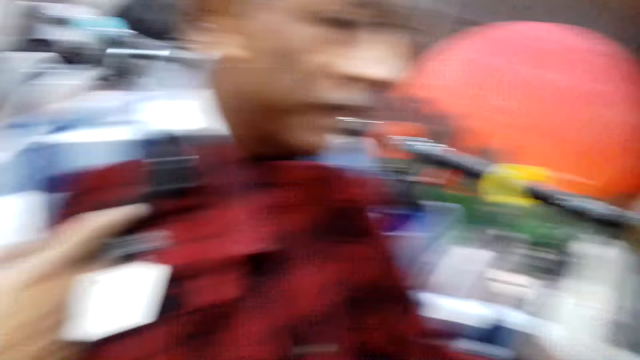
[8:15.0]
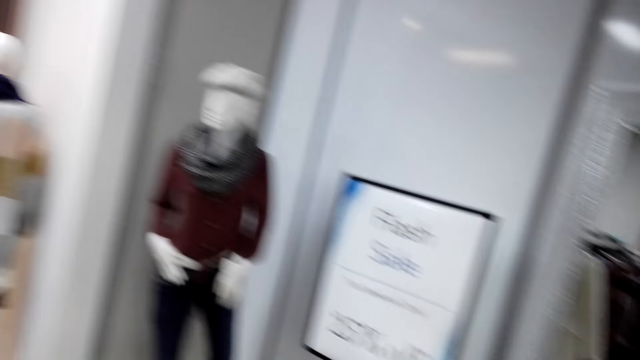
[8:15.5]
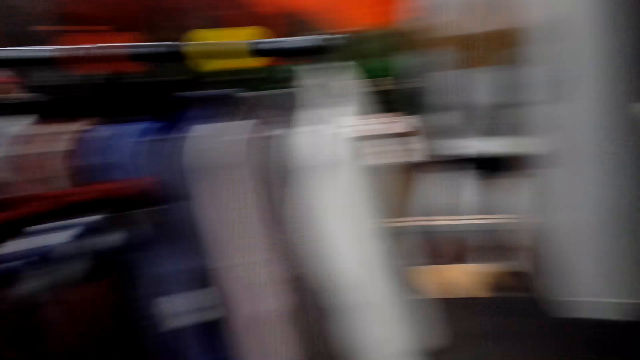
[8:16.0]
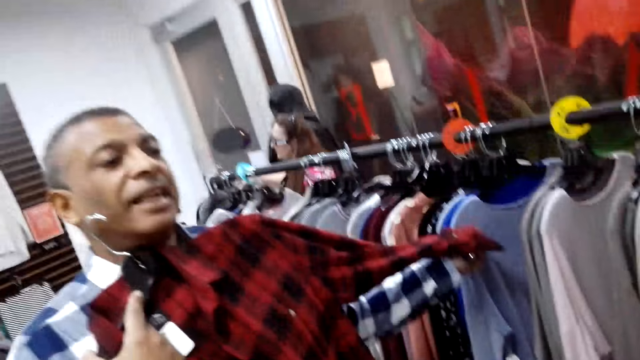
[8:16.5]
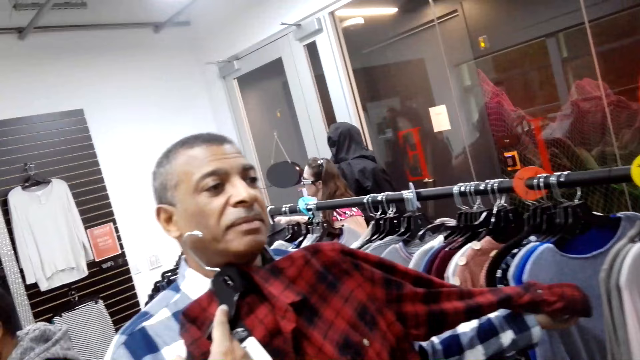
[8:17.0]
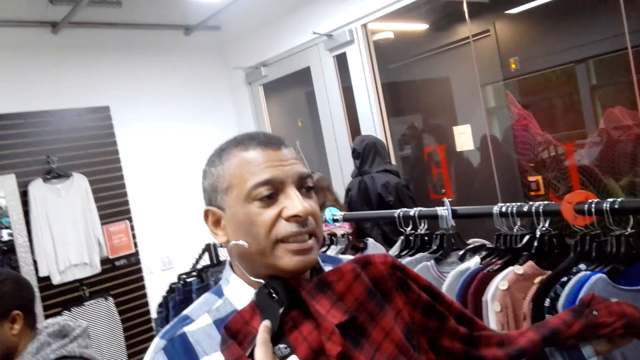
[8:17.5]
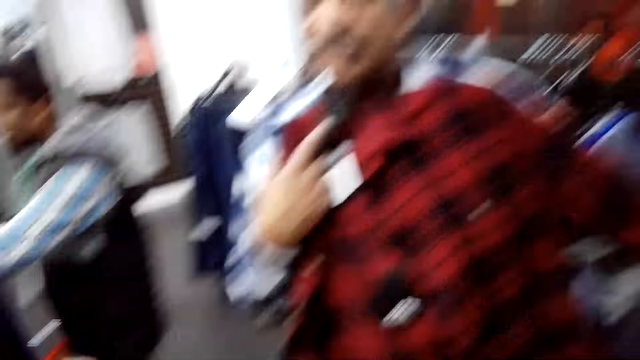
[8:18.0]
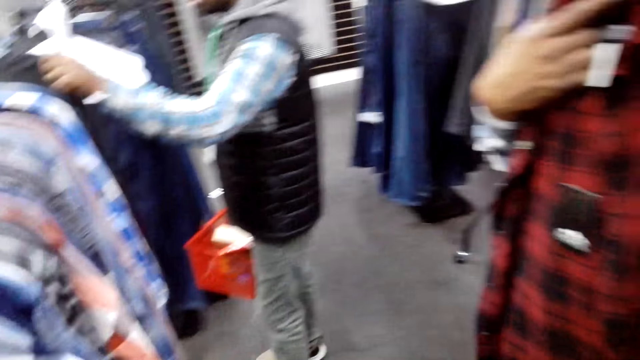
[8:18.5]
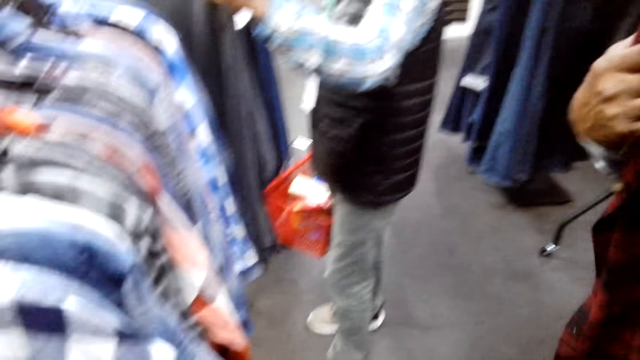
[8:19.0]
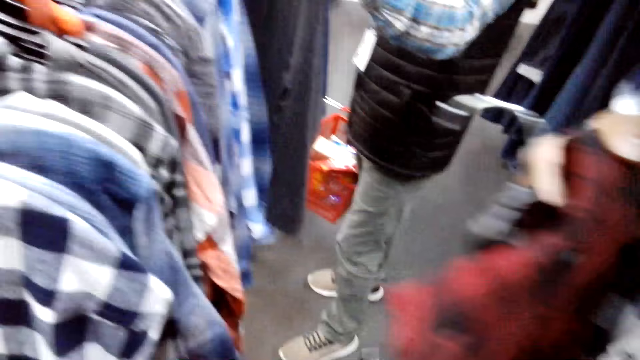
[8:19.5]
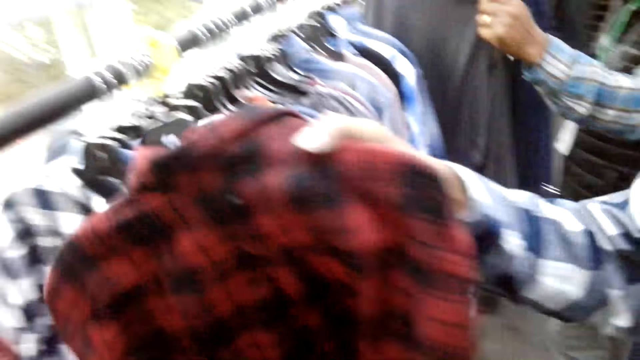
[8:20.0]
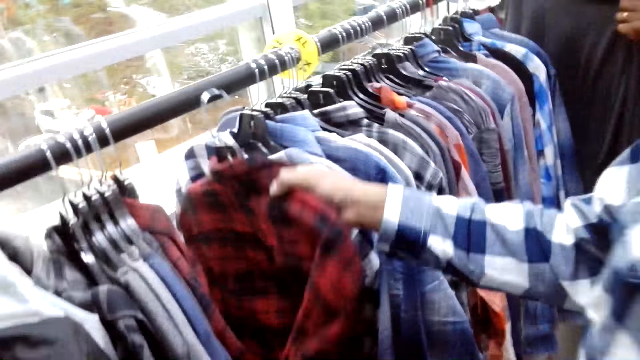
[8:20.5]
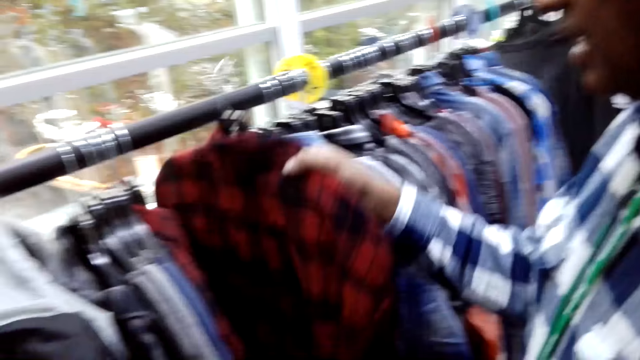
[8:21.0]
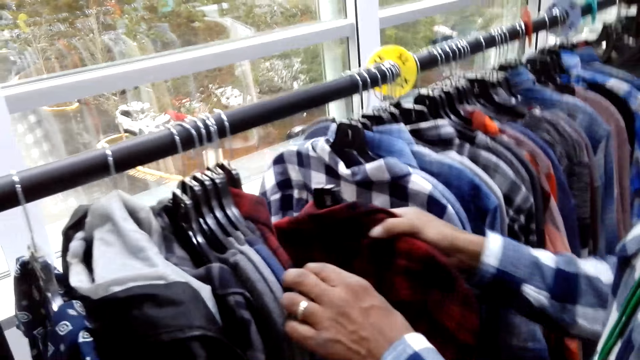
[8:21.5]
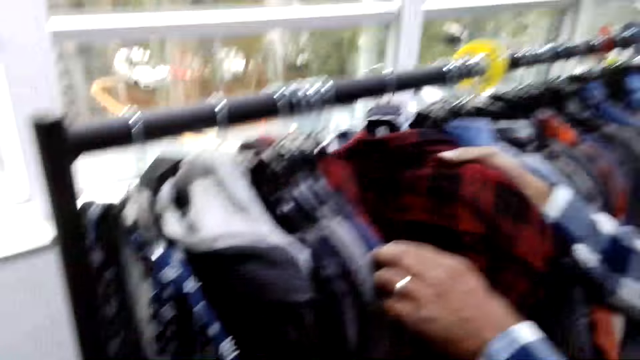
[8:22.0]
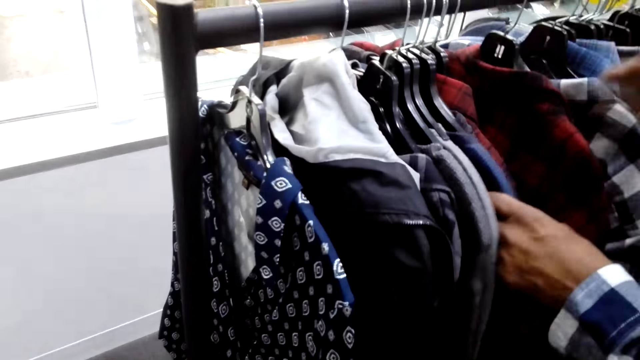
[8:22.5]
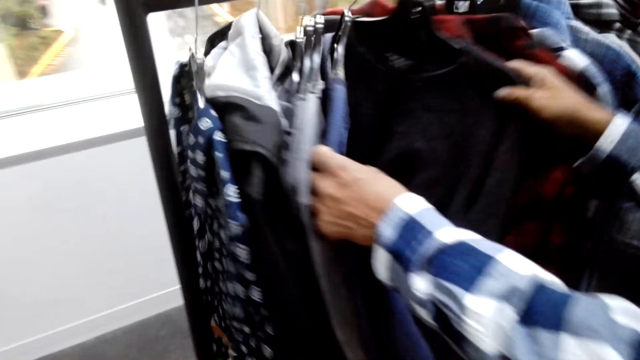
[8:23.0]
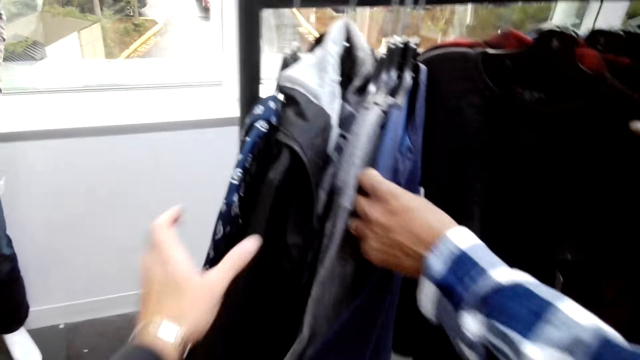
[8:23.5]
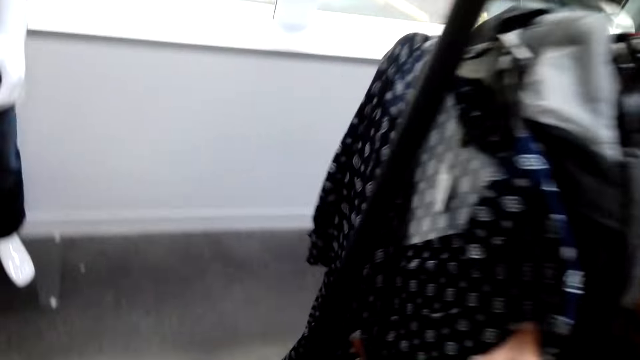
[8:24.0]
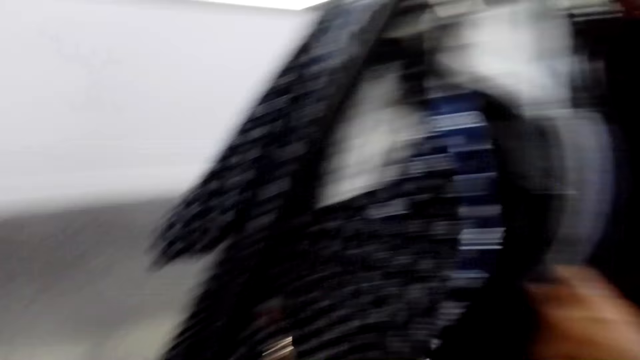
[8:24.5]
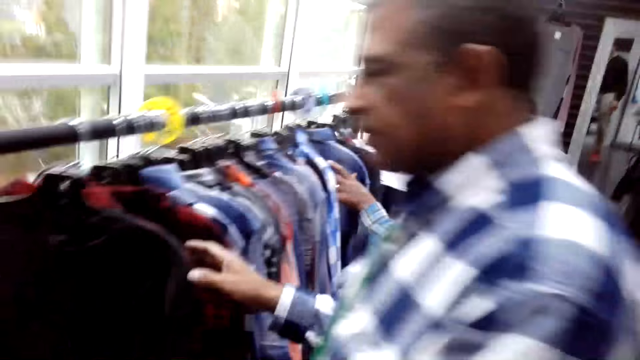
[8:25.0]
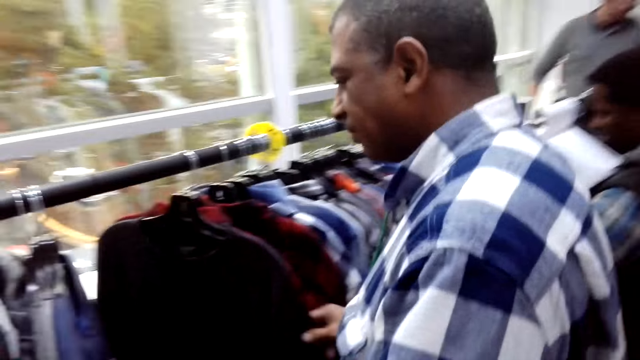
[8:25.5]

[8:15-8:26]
A man looks at the mirror. The camera wearer looks at the man. The man hangs the cloth. The camera wearer holds the cloth.

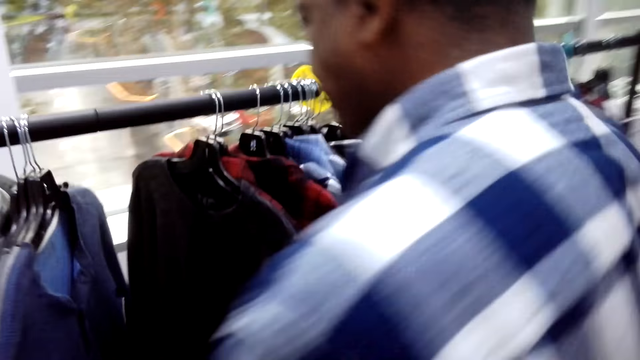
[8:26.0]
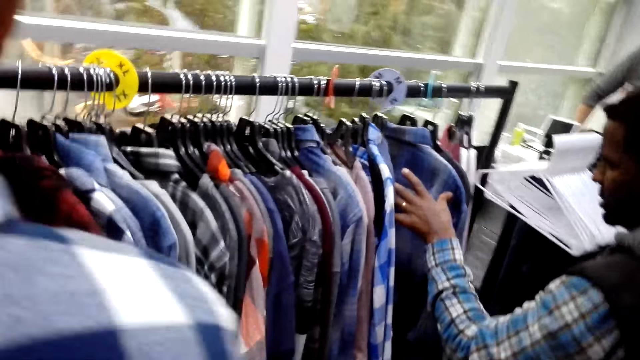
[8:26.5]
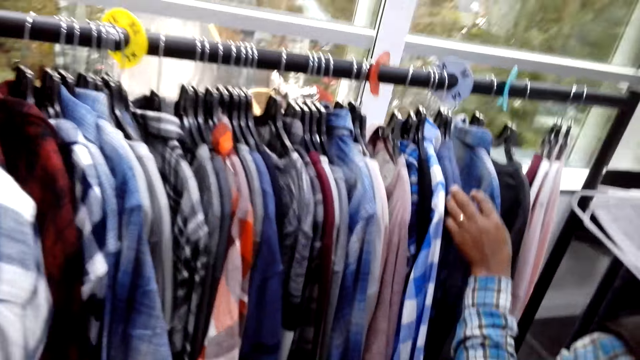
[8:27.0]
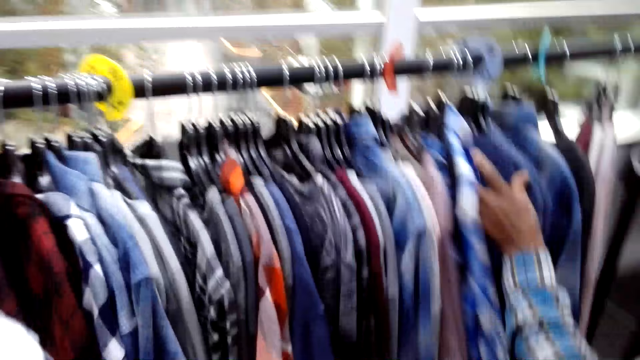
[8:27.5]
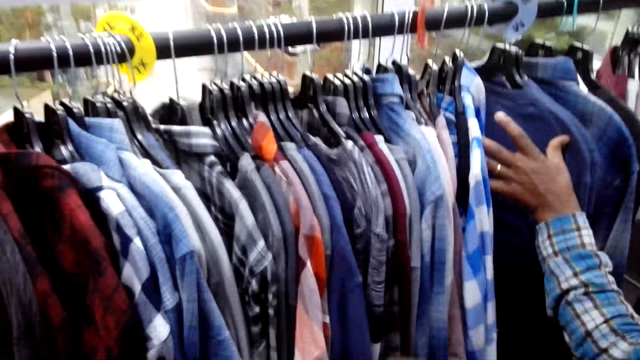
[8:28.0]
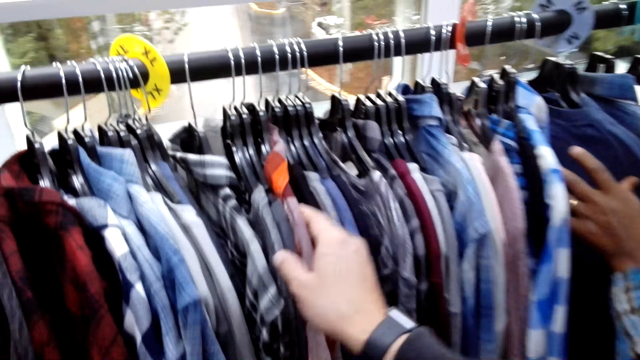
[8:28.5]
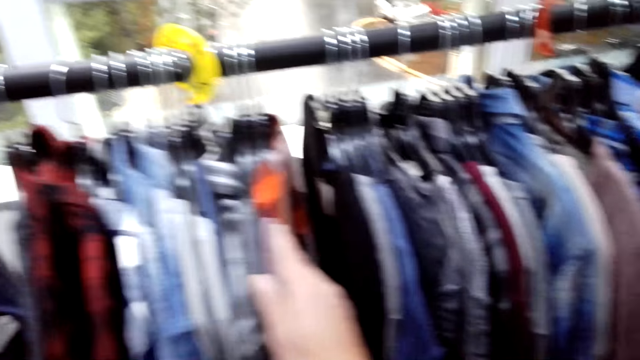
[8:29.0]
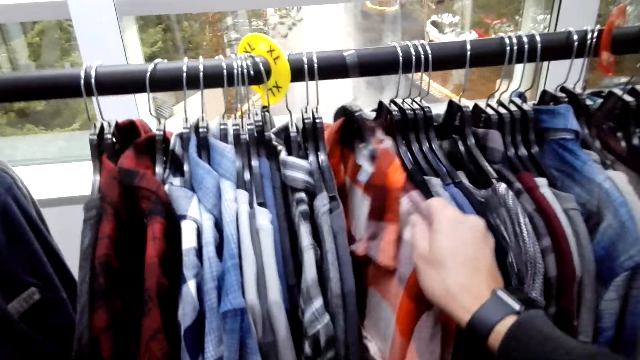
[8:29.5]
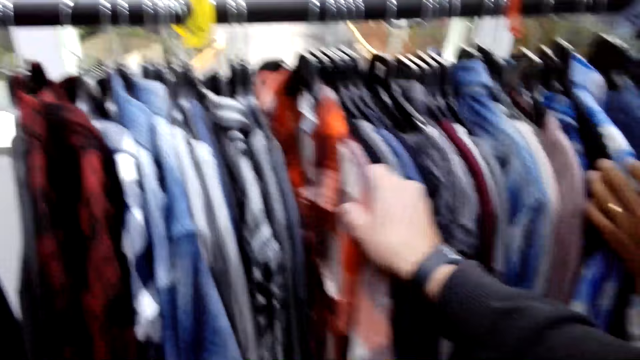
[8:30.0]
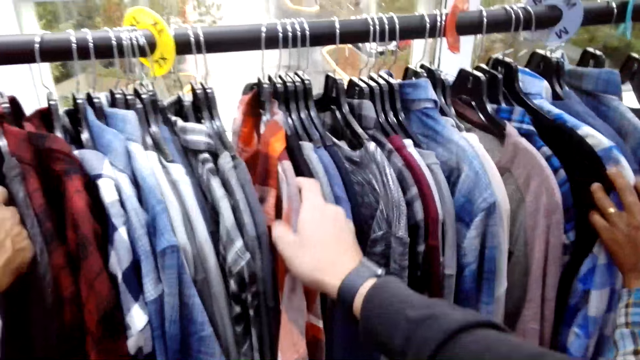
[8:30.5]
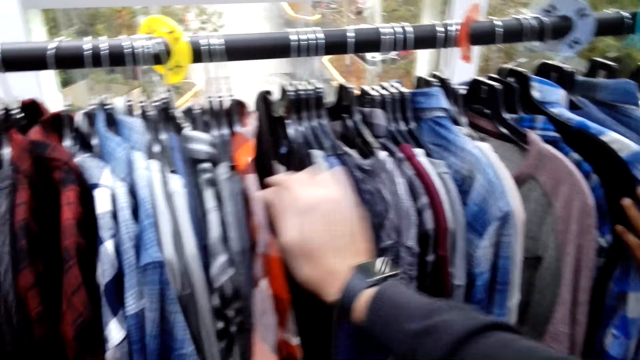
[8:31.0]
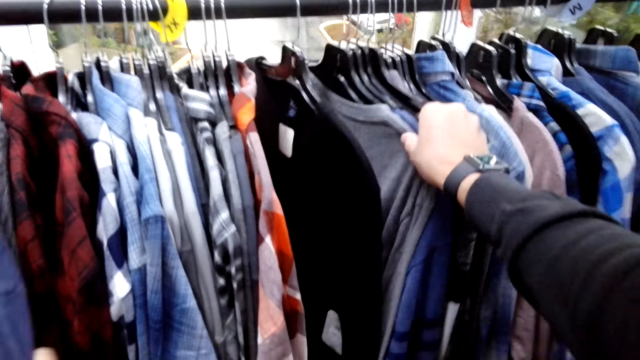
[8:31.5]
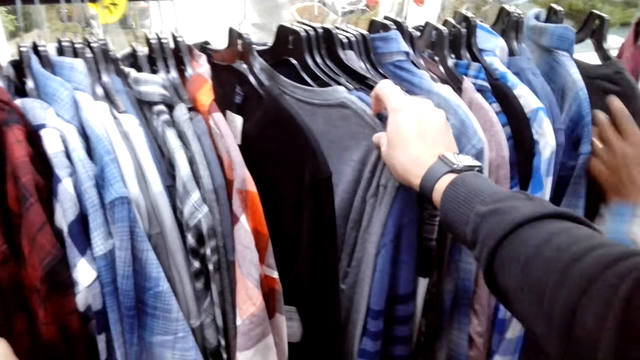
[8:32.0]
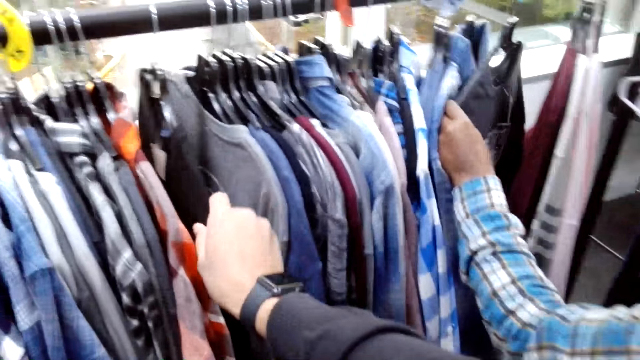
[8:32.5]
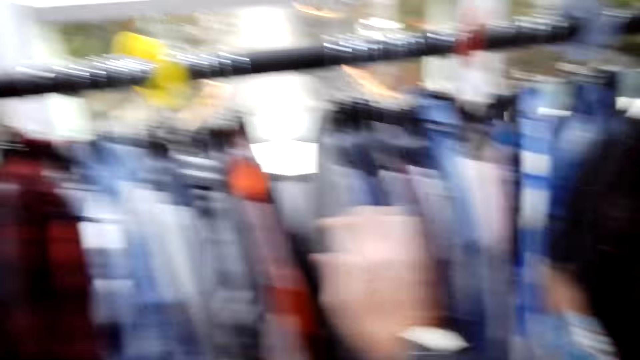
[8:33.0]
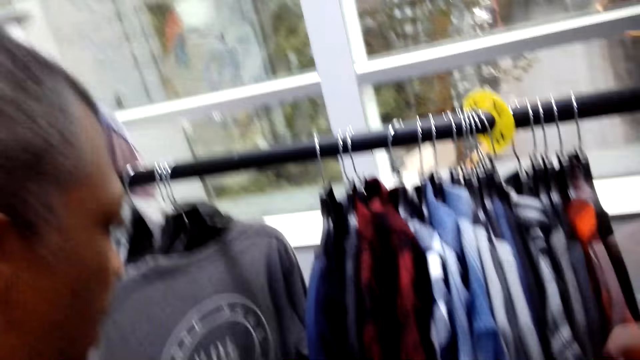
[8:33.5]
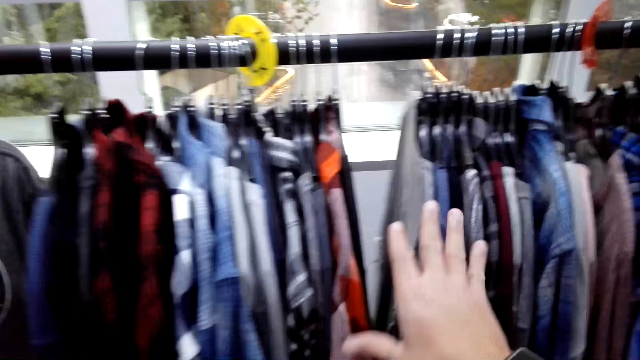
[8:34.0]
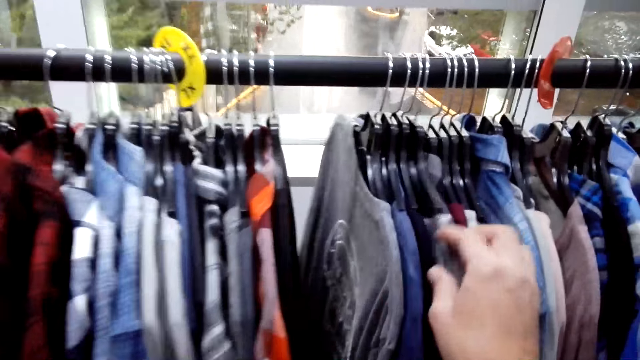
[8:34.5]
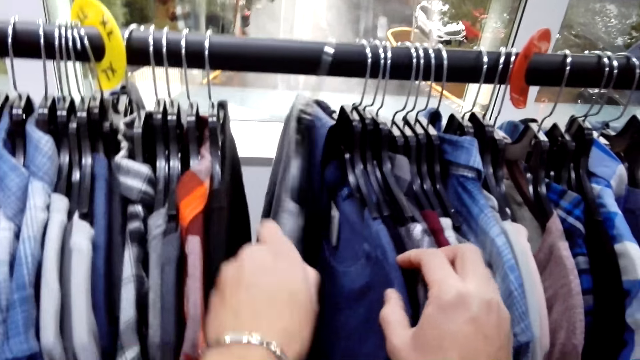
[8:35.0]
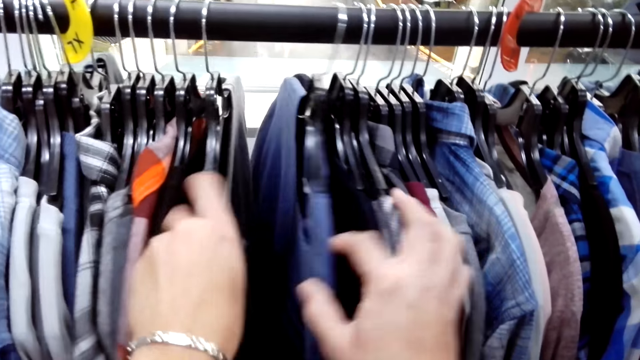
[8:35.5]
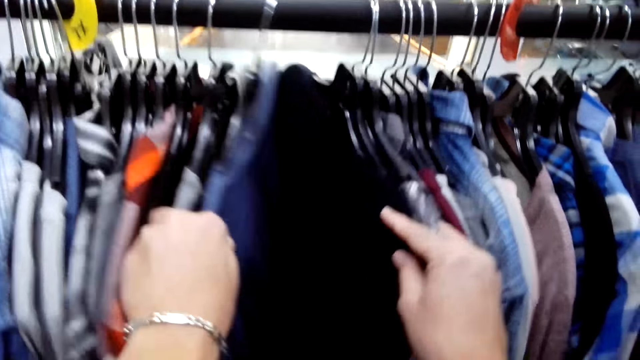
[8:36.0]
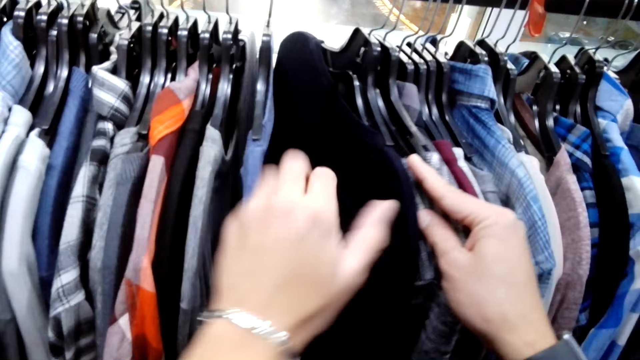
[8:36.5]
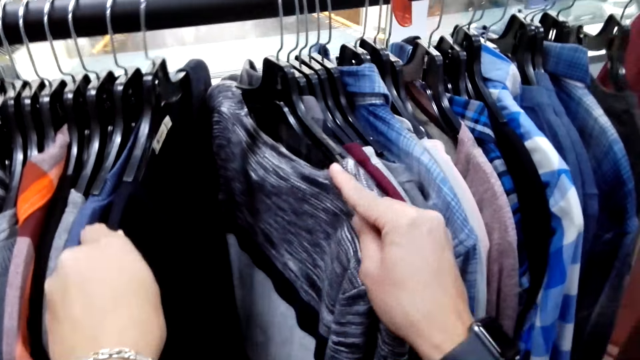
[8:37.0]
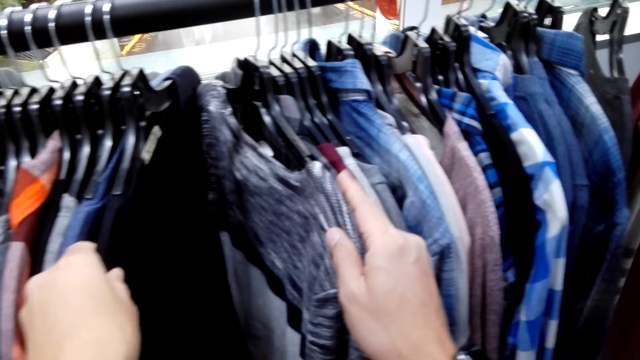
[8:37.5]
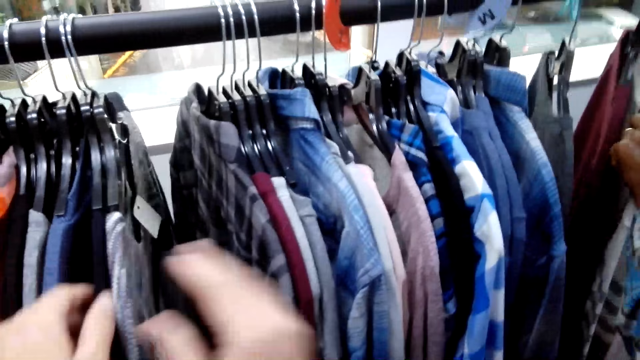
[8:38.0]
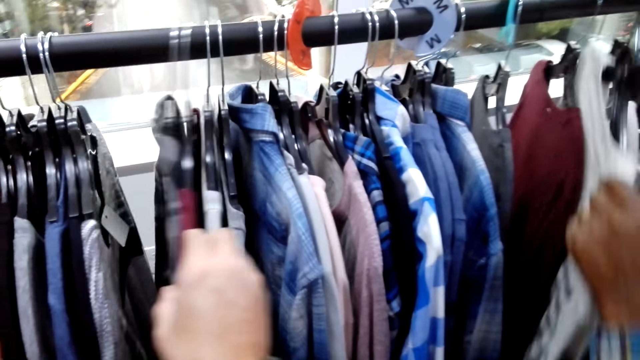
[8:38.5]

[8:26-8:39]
The camera wearer walks beside the man. They hold the cloth. They look at the clothes.
